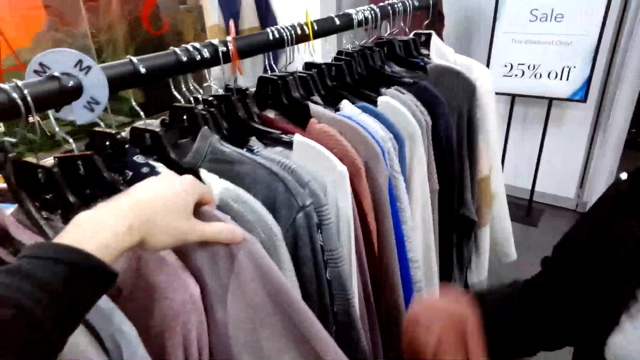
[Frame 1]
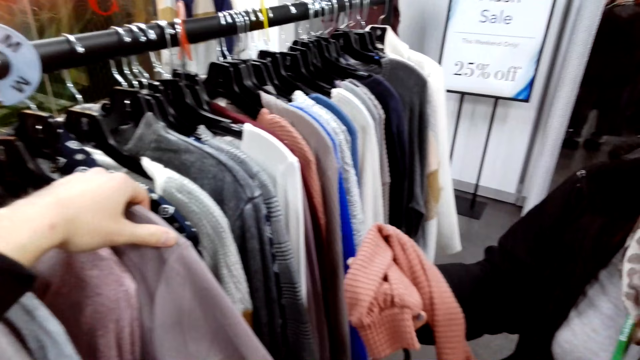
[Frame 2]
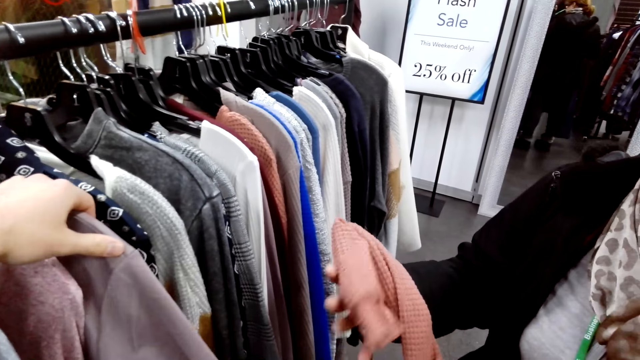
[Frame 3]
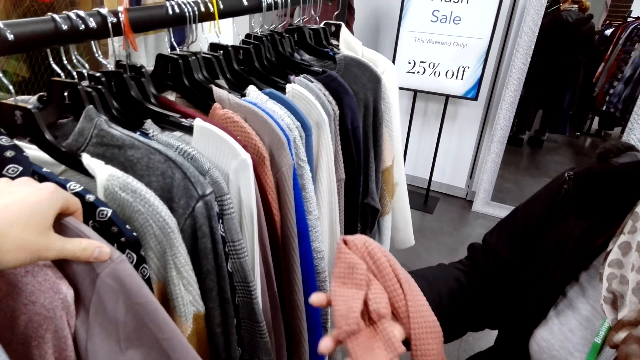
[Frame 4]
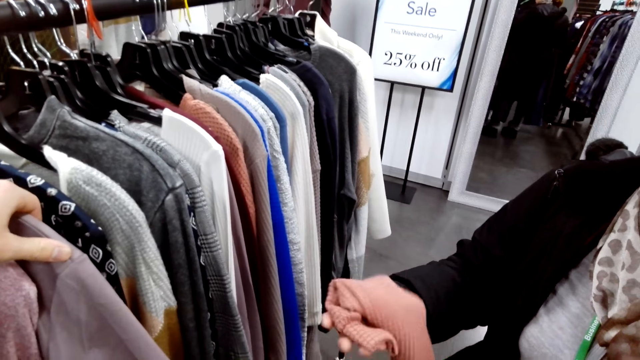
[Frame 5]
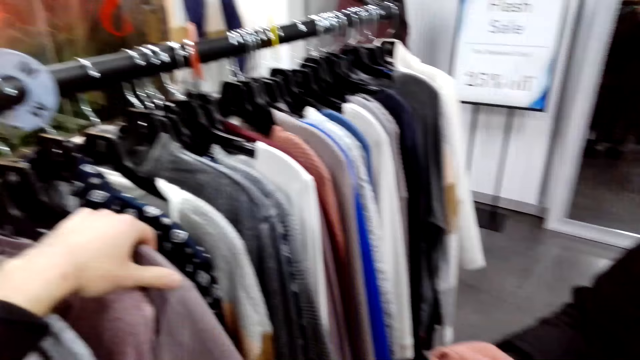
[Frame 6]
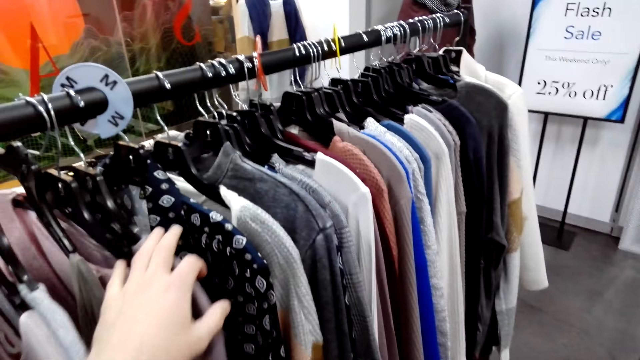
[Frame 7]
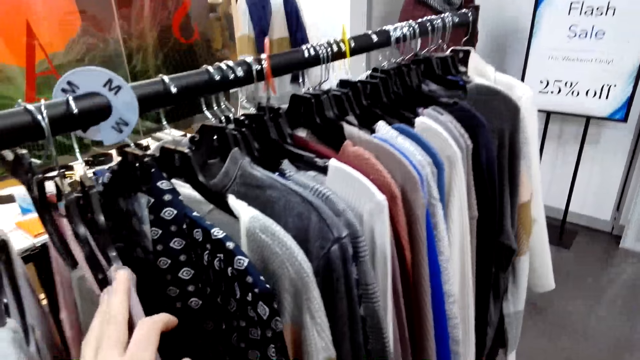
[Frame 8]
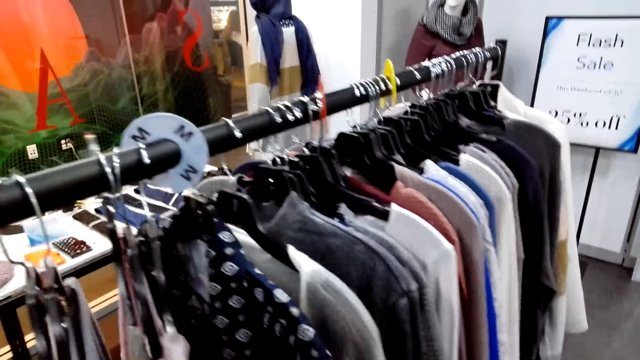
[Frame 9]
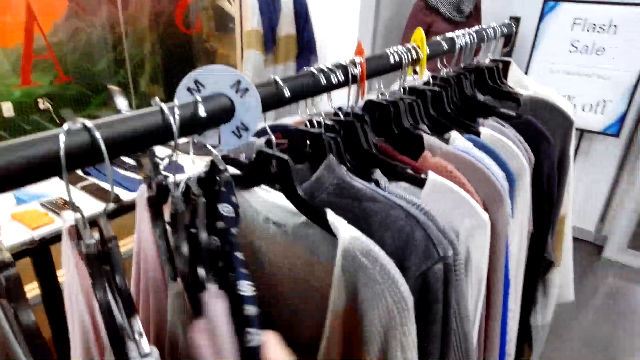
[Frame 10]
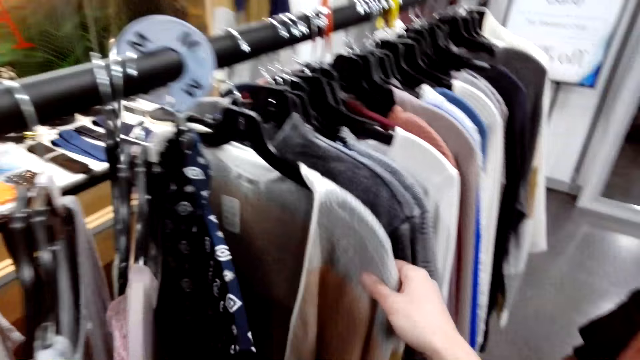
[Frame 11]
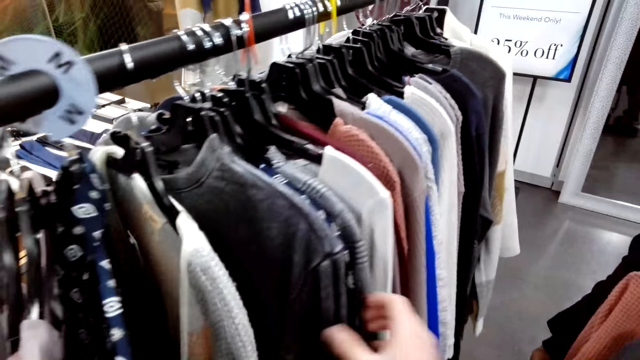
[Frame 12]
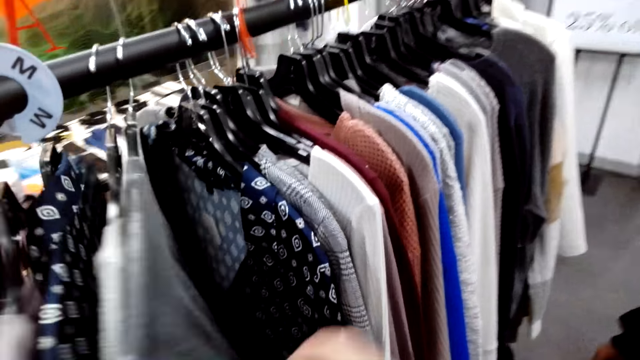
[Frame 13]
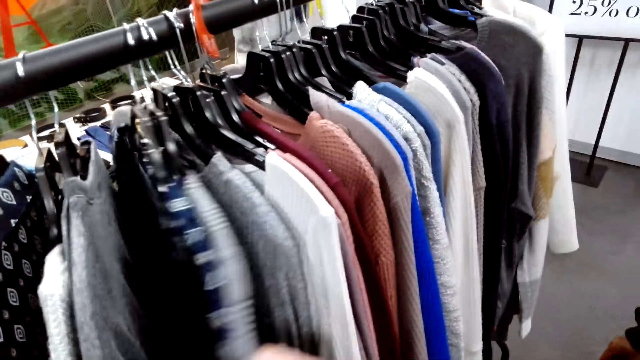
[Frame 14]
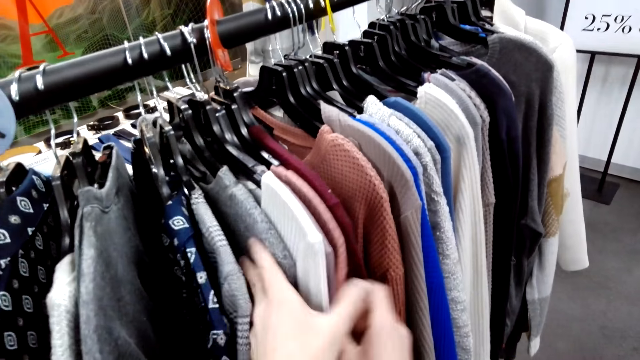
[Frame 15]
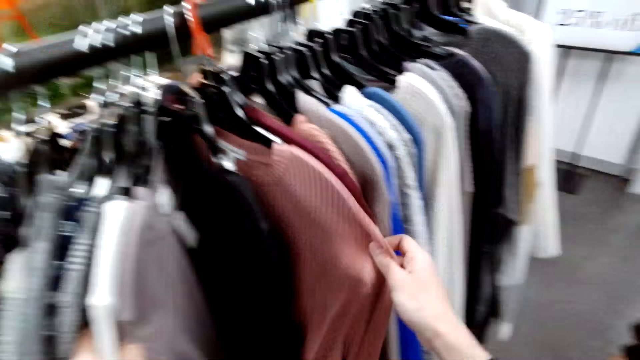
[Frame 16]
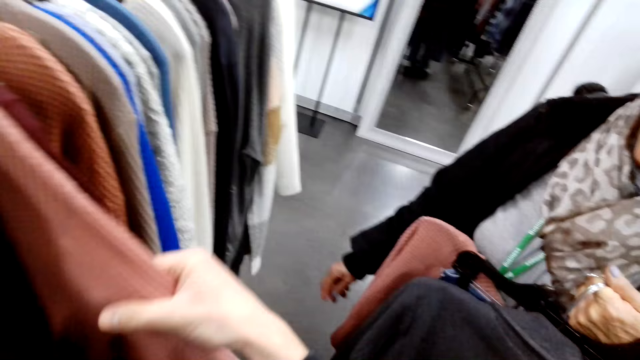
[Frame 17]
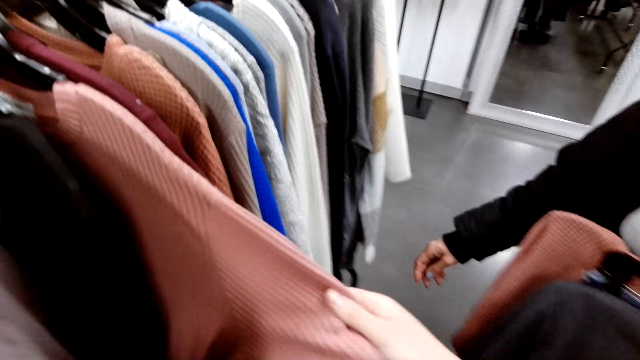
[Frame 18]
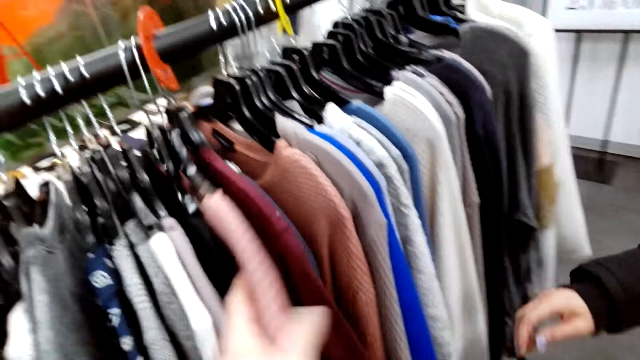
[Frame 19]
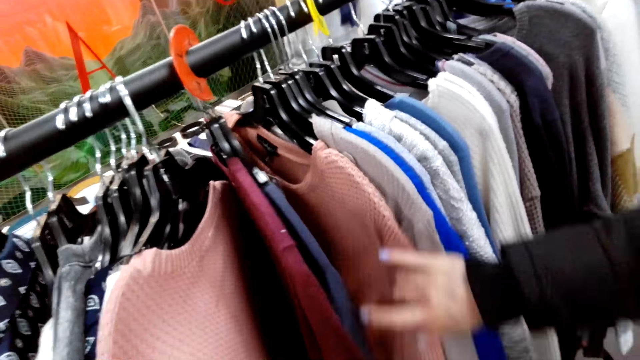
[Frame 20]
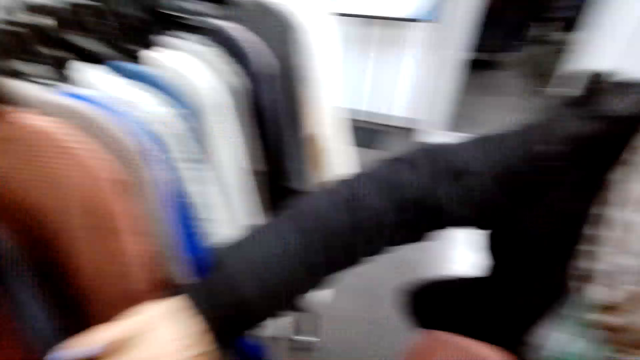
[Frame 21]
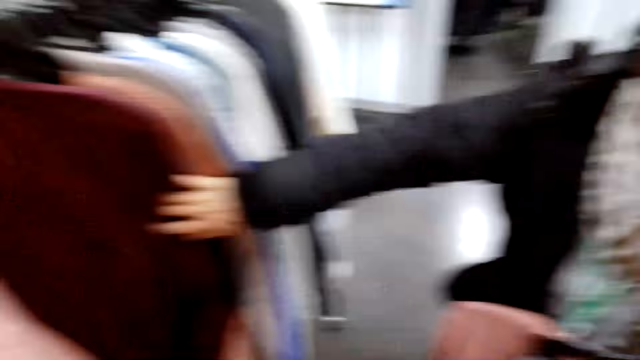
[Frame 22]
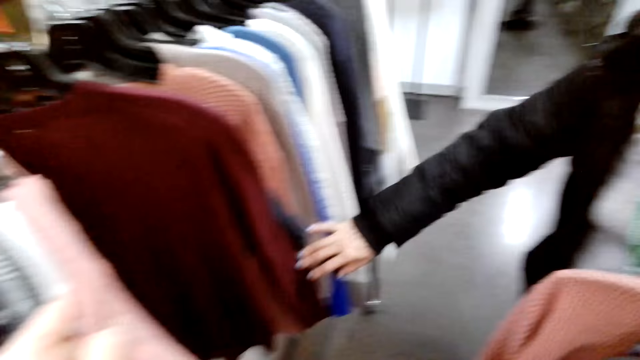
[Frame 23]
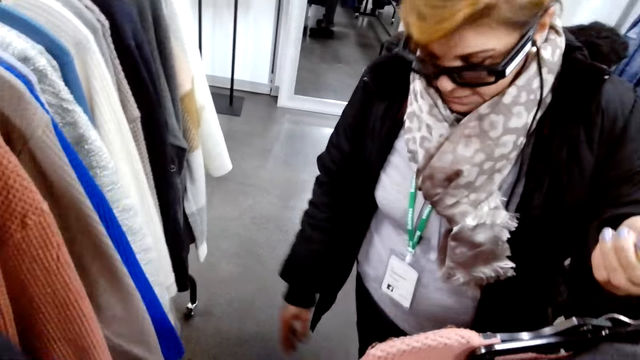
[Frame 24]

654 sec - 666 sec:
A woman folds a sweater. The camera wearer checks out the clothes on the stand. They straighten a cloth on a hanger. The woman checks out the clothes on the stand.

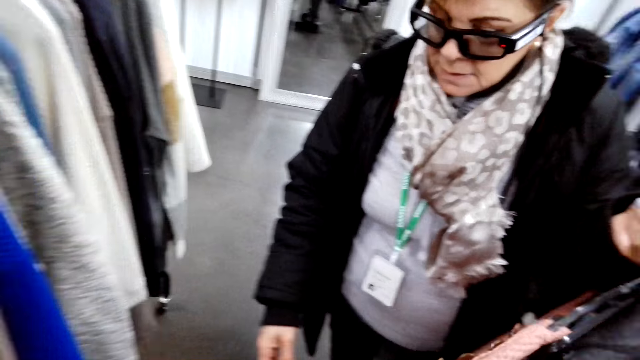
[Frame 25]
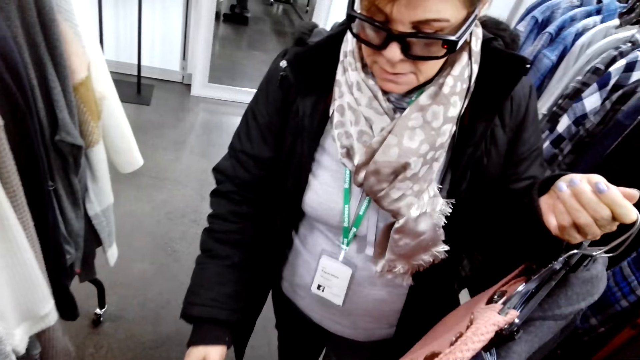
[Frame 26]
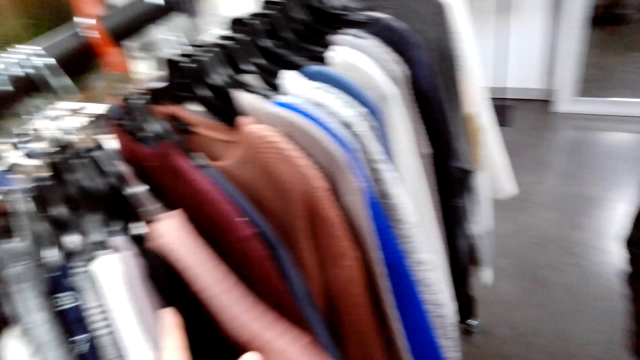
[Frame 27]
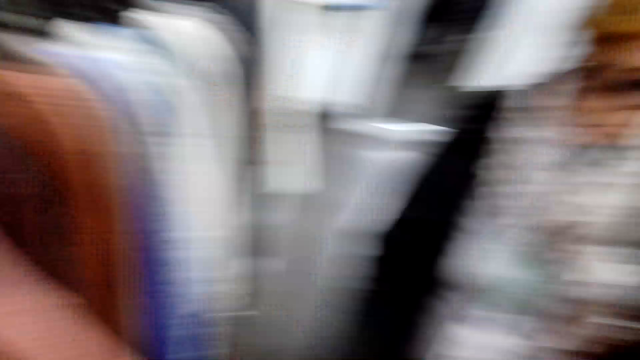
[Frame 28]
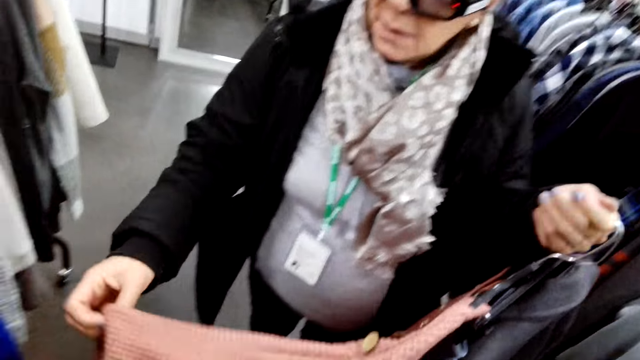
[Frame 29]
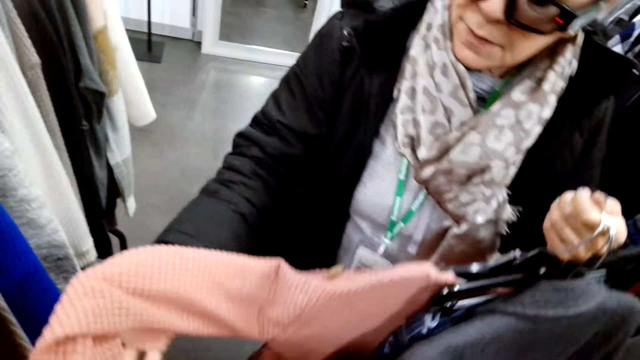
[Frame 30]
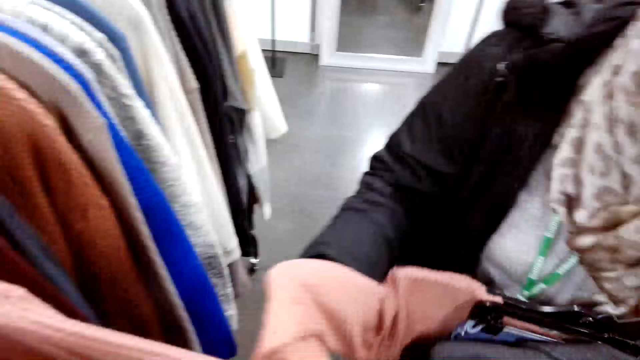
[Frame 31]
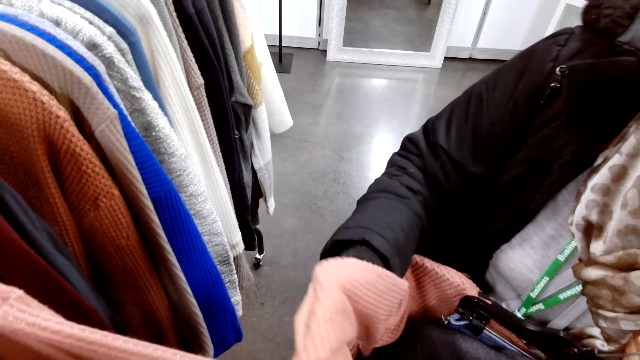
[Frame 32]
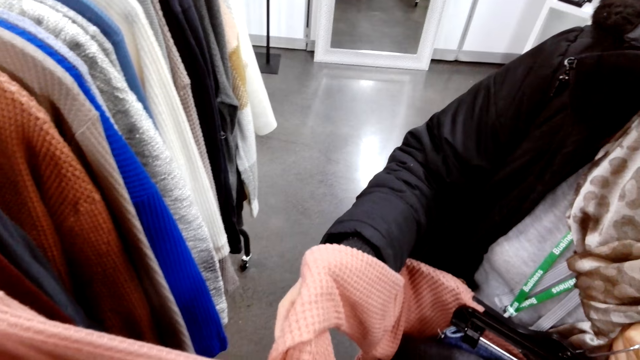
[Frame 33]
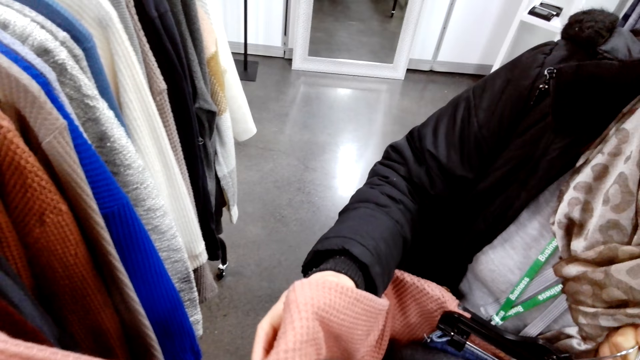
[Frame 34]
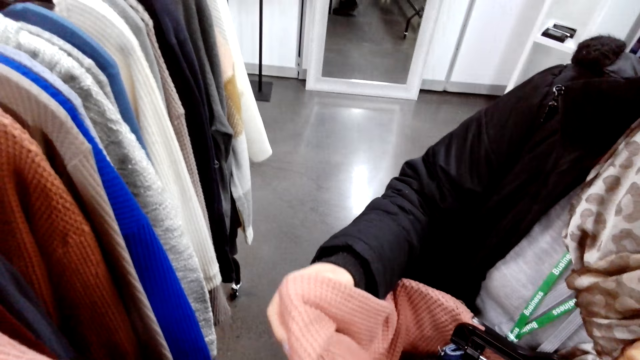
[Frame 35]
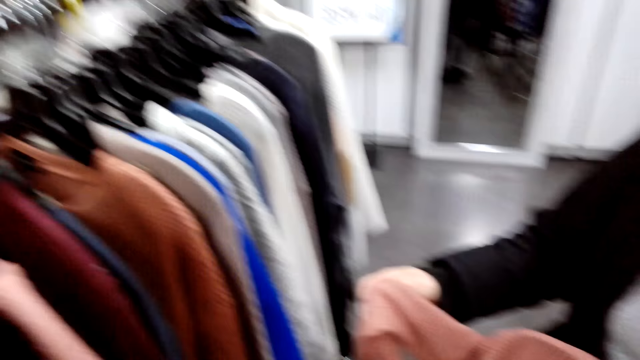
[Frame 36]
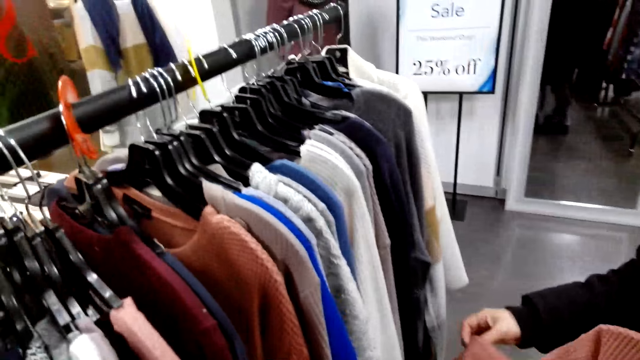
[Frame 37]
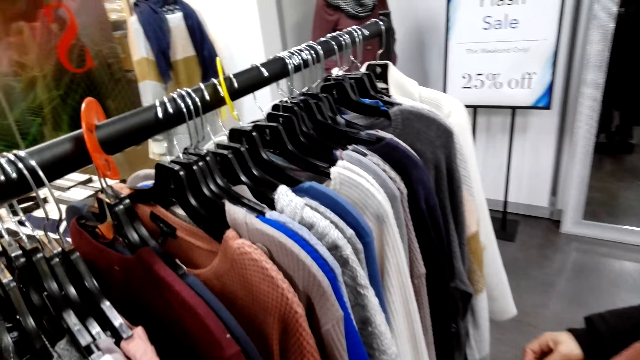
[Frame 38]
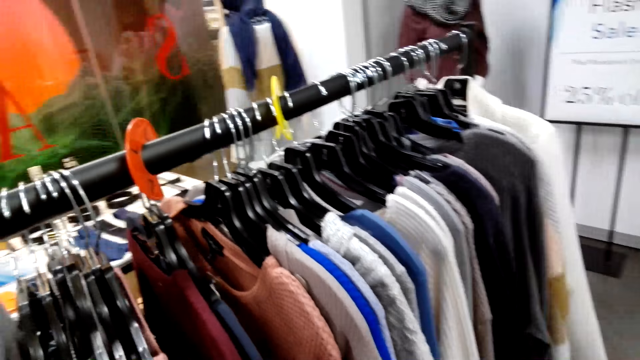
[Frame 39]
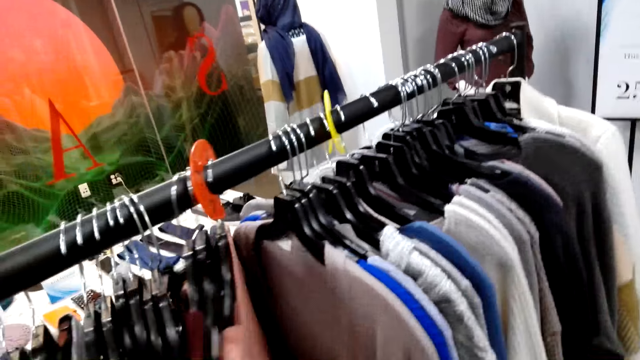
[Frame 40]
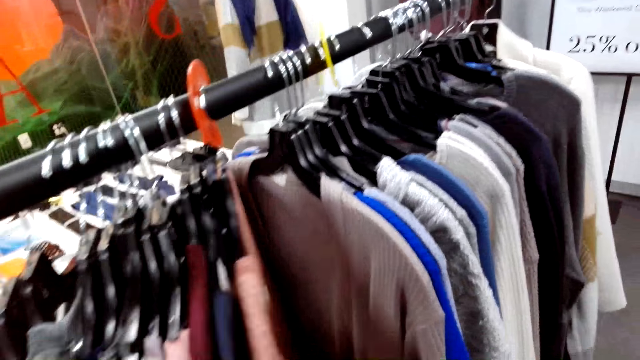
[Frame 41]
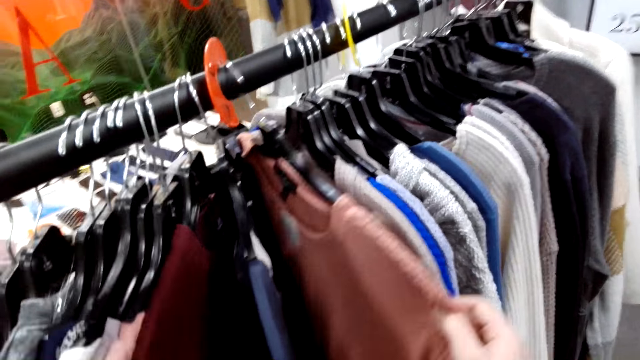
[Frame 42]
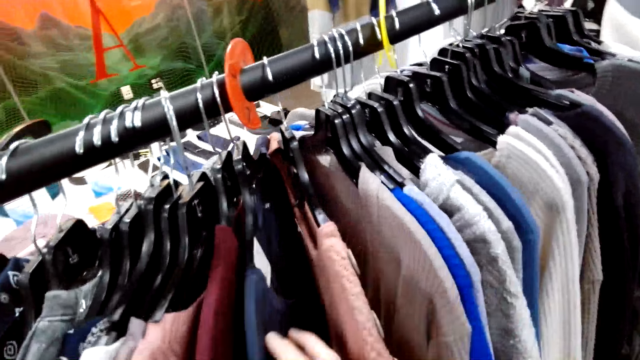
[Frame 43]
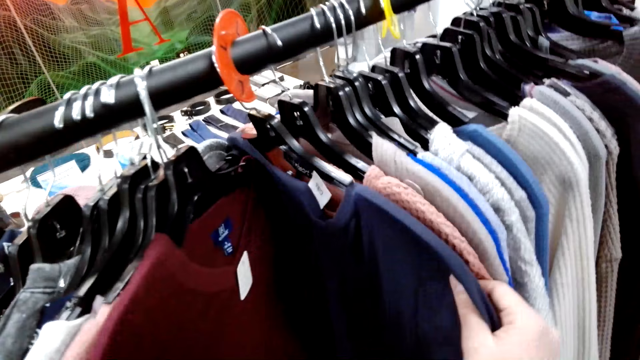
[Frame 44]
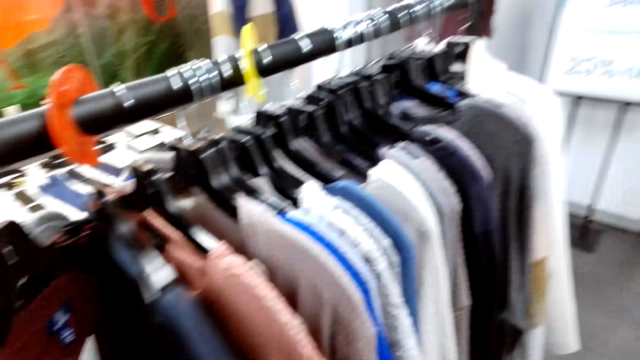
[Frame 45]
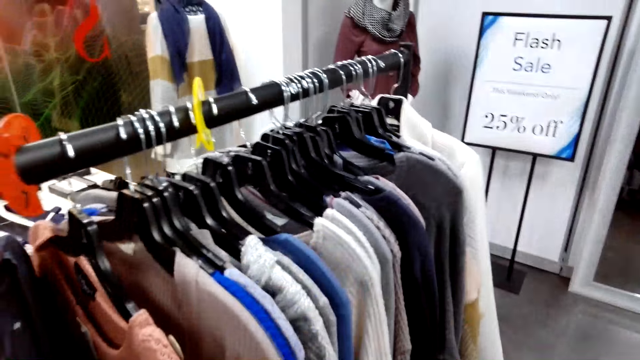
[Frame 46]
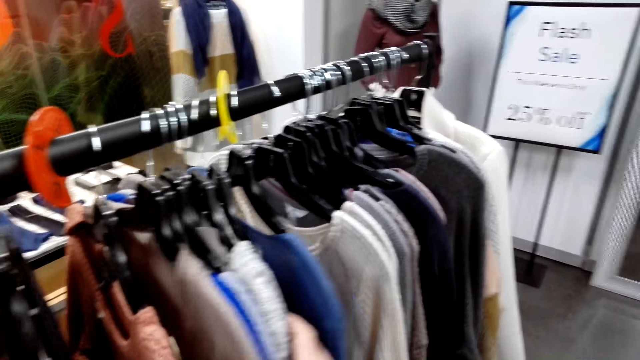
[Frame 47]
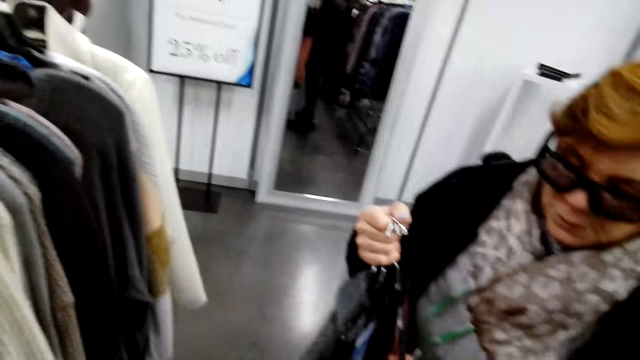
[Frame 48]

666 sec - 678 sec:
A woman lifts a sweater on a hanger. The woman straightens the sweater. The camera wearer checks the sweaters on a hanger.
